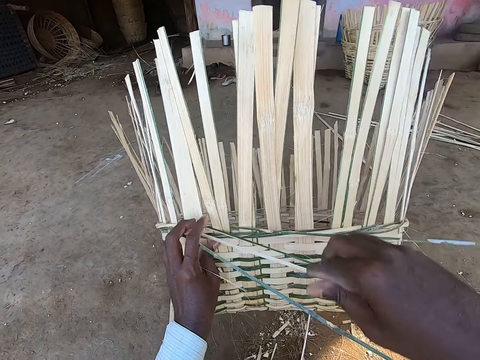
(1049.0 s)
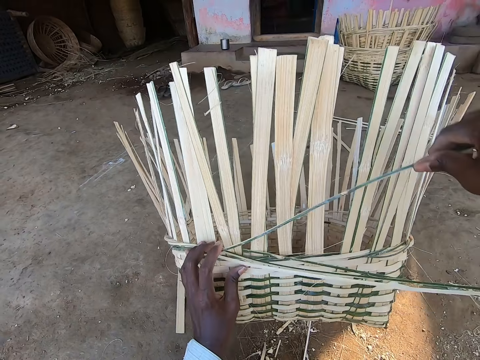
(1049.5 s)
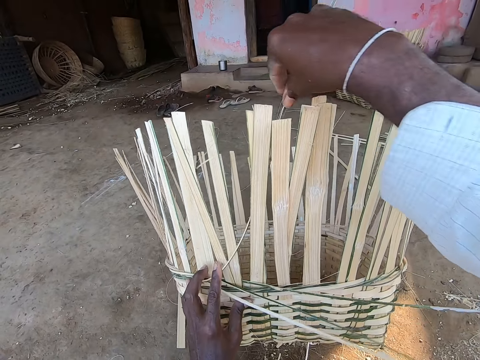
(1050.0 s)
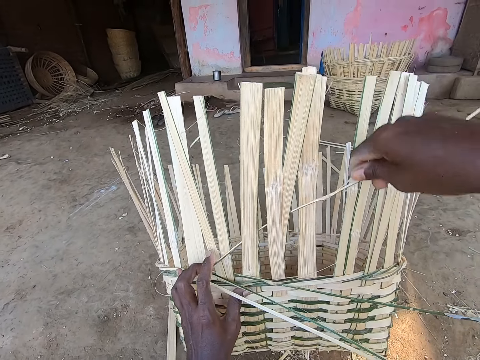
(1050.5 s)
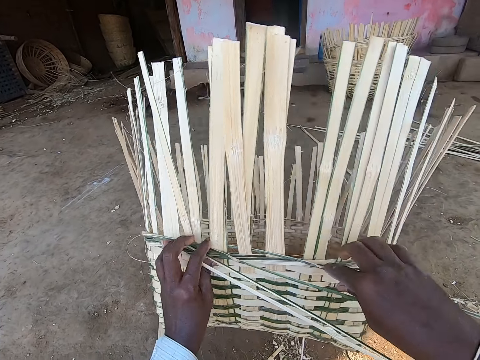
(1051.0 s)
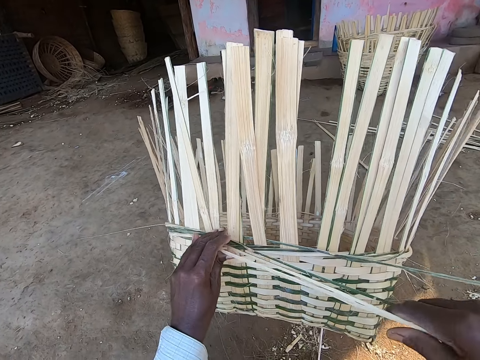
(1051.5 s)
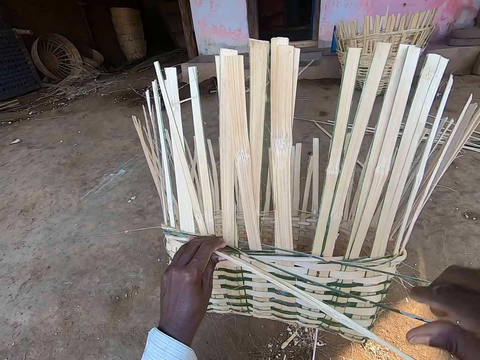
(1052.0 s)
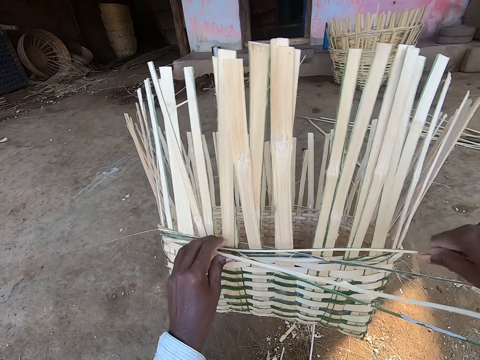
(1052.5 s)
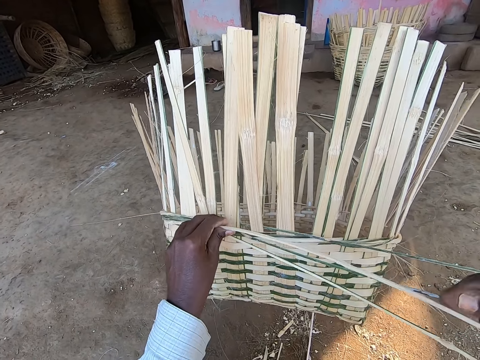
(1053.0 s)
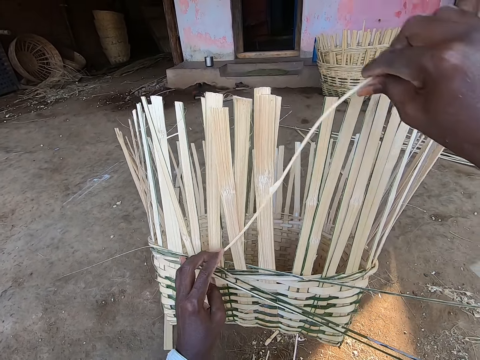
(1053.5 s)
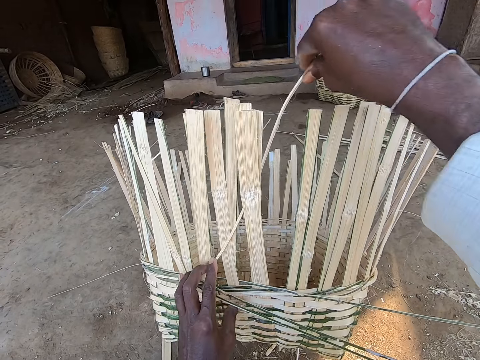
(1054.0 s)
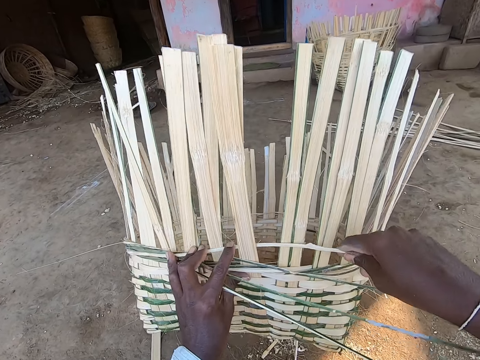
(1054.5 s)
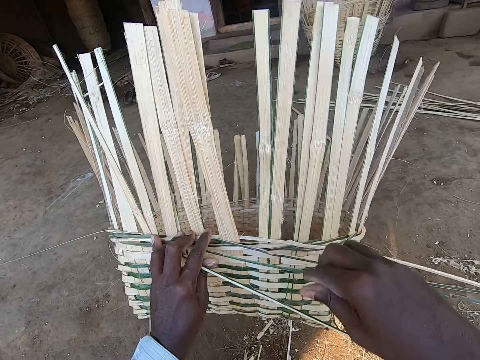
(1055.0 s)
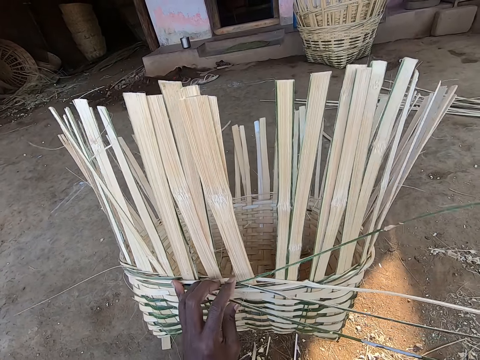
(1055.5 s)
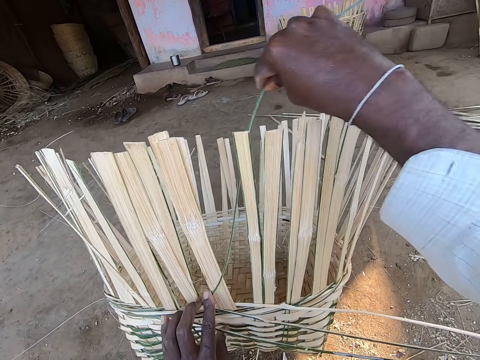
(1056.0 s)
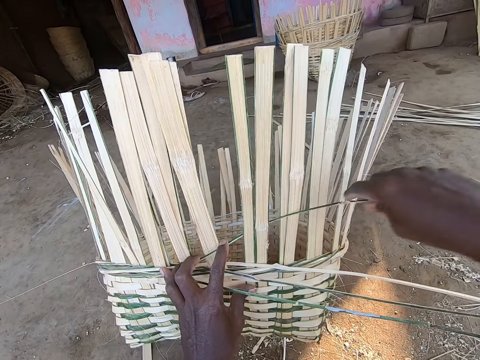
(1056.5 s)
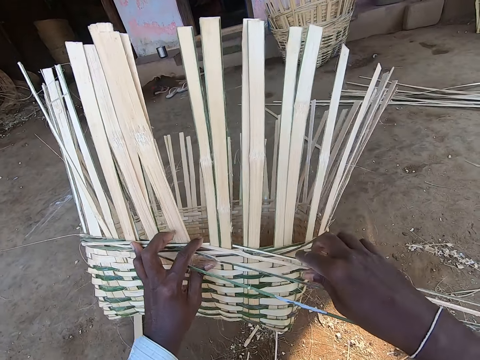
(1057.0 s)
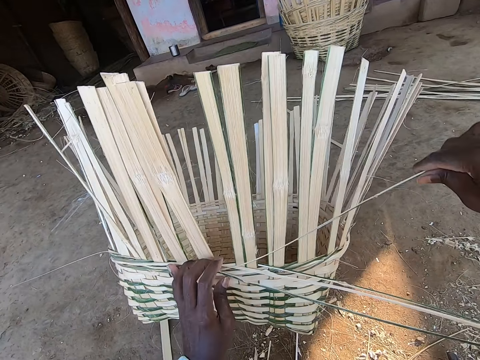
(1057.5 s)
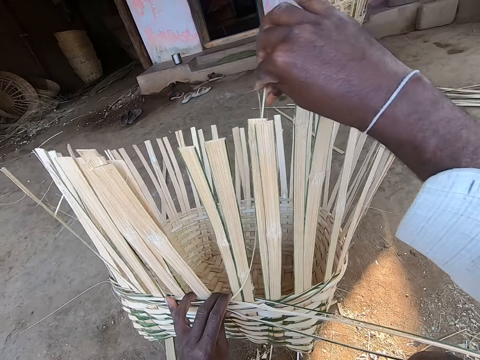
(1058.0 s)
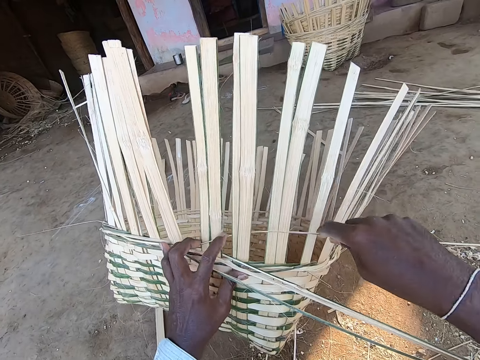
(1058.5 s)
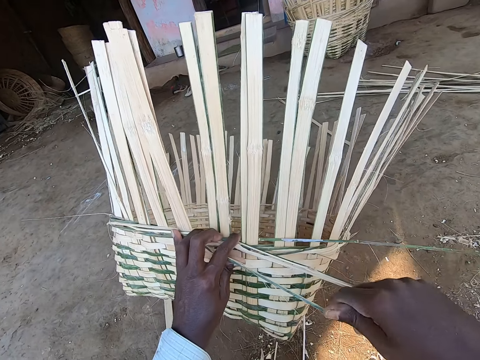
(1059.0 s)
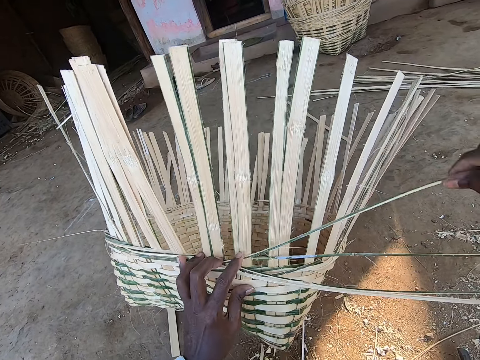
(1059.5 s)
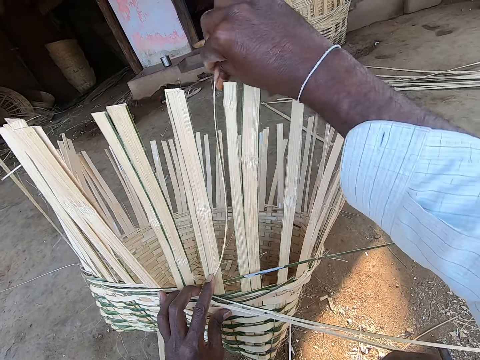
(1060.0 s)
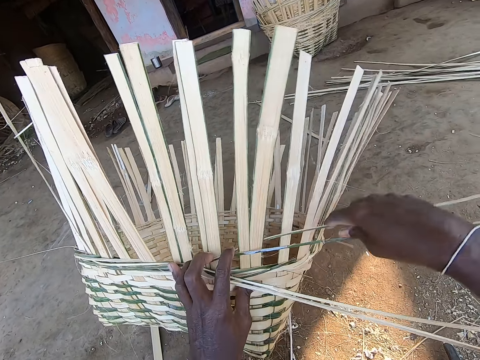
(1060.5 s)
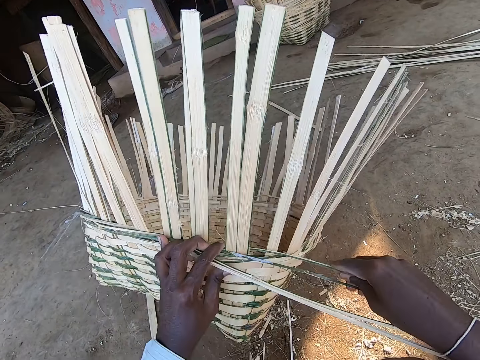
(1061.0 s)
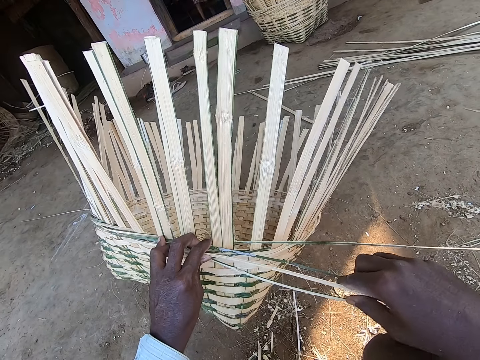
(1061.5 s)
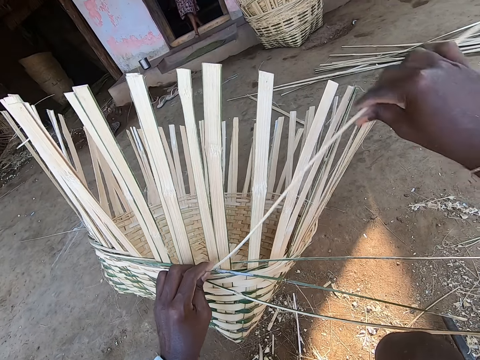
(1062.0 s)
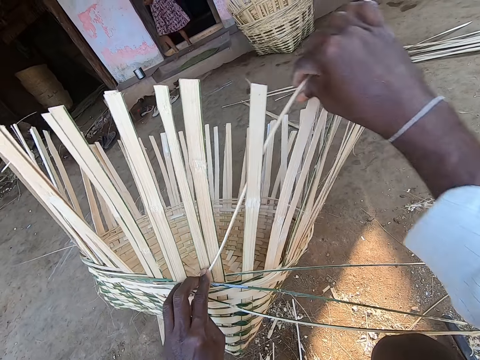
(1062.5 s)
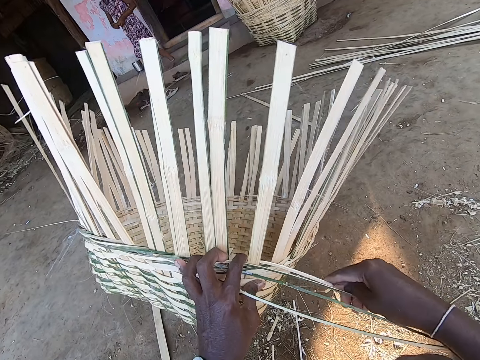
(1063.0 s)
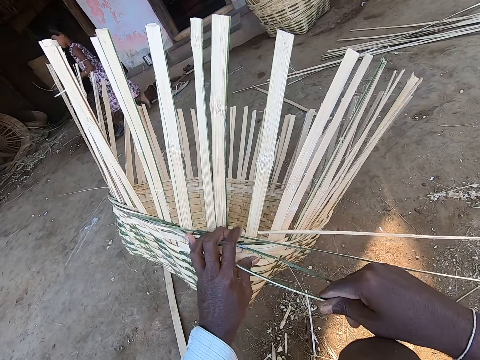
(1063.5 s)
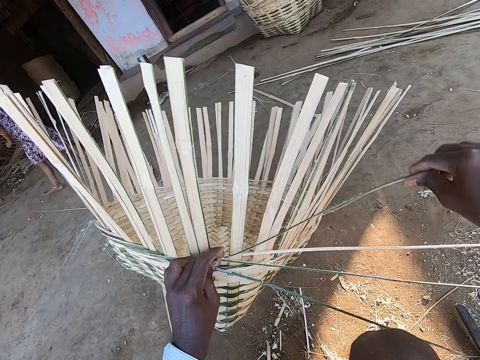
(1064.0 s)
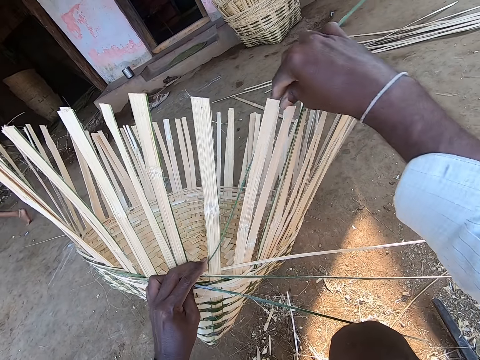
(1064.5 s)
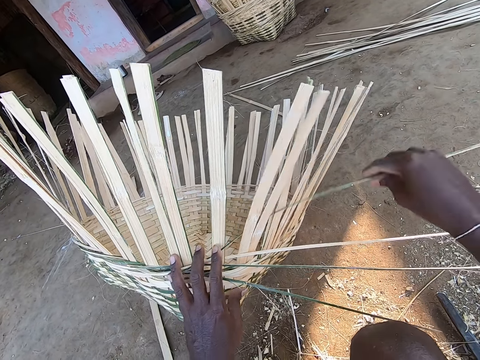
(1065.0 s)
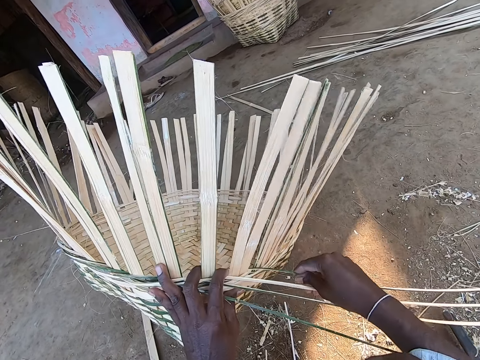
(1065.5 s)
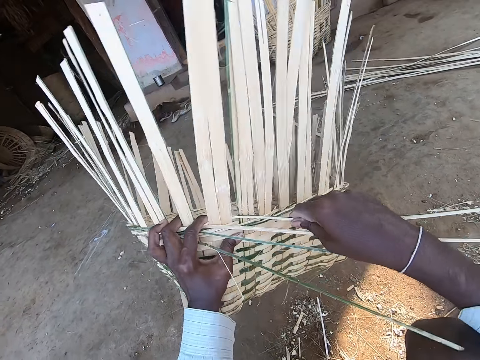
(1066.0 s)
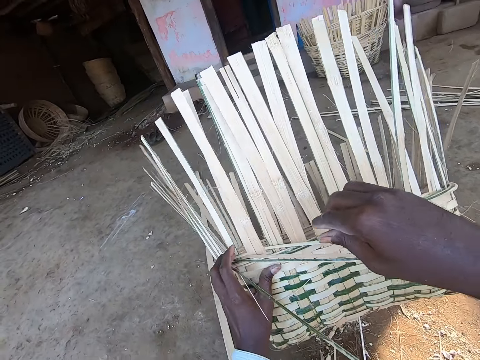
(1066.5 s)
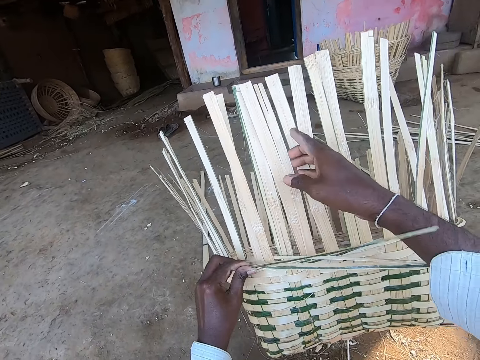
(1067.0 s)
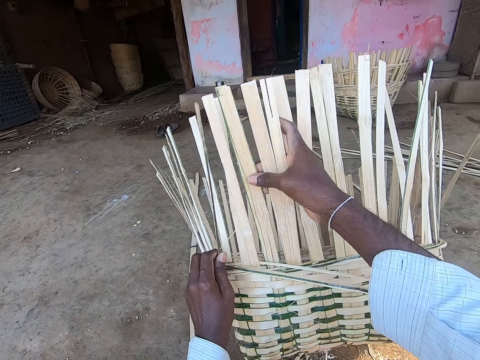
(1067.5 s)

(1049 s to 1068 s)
A girl walks down a stair of a house.

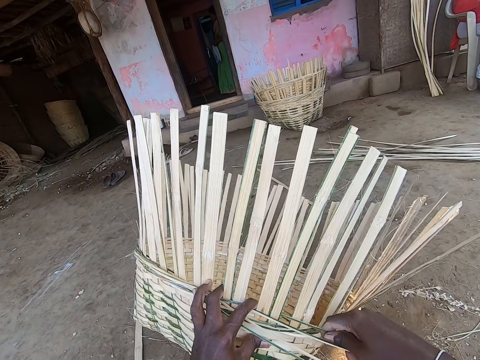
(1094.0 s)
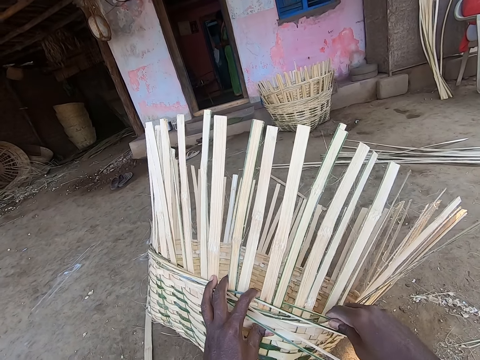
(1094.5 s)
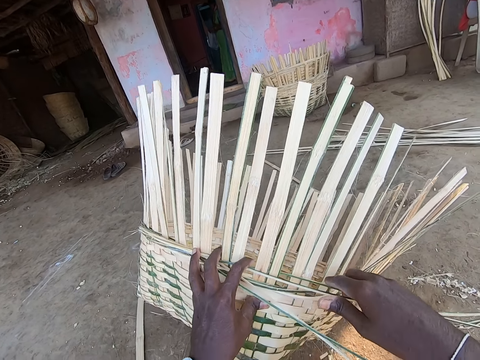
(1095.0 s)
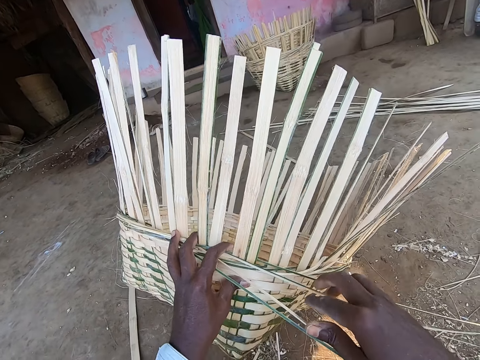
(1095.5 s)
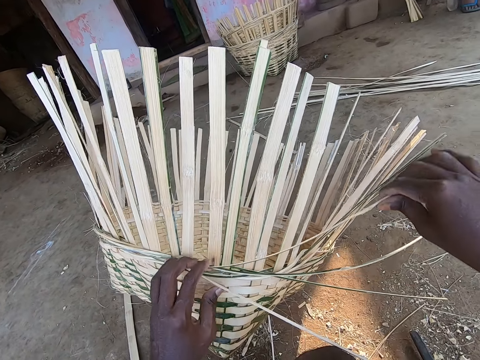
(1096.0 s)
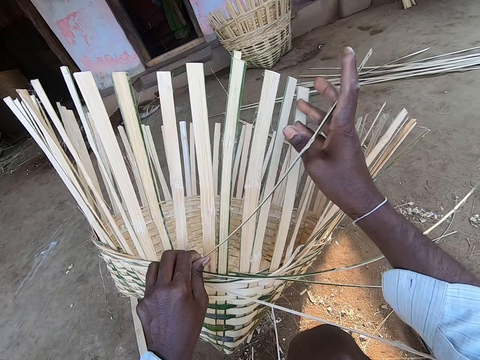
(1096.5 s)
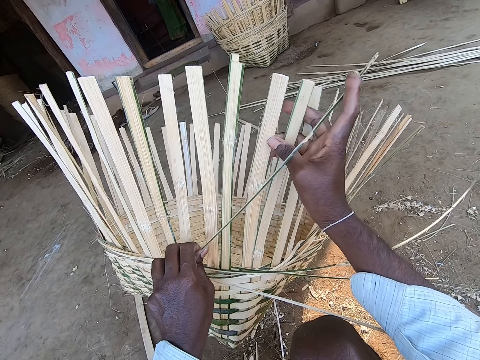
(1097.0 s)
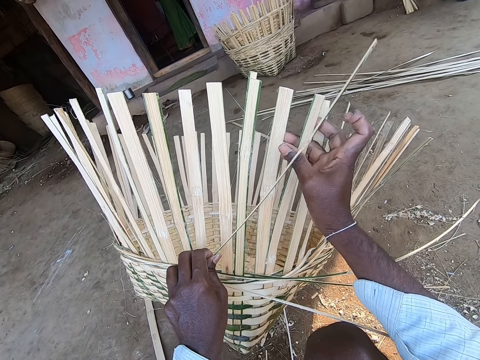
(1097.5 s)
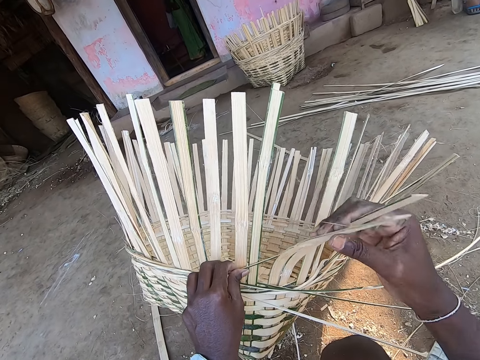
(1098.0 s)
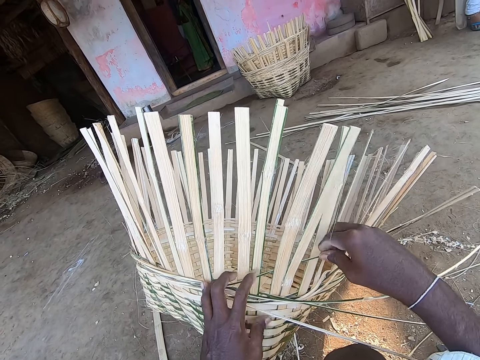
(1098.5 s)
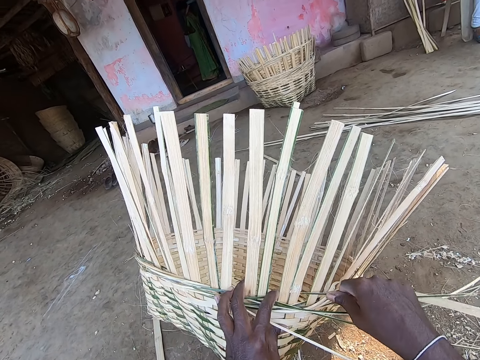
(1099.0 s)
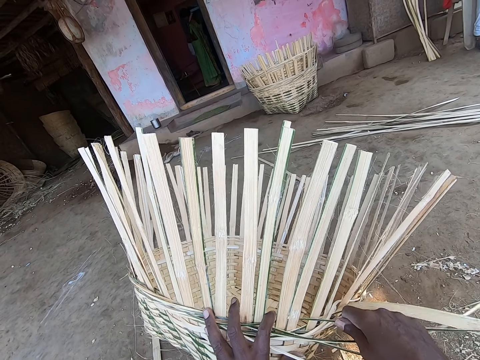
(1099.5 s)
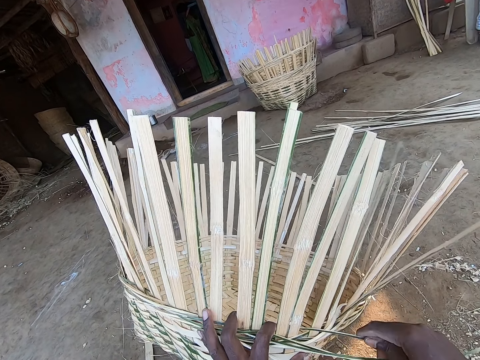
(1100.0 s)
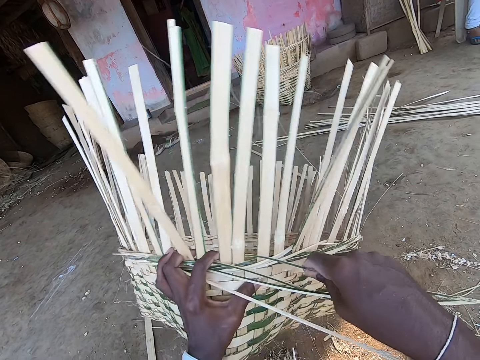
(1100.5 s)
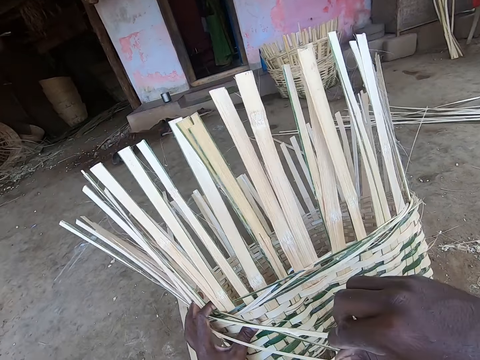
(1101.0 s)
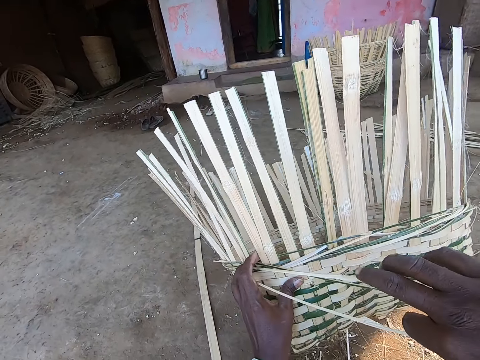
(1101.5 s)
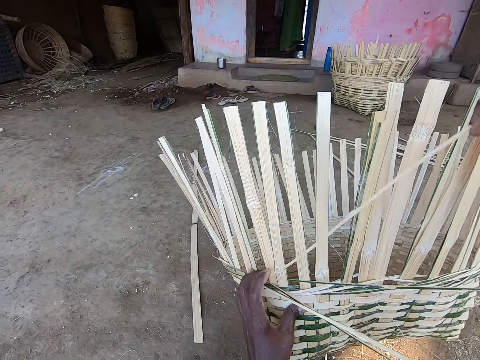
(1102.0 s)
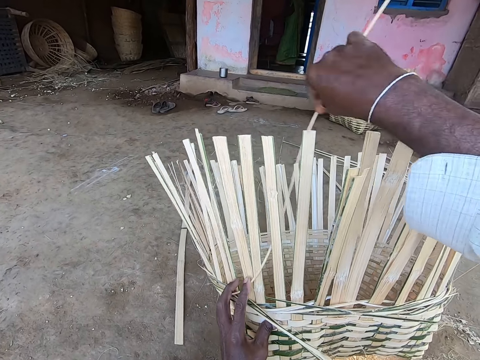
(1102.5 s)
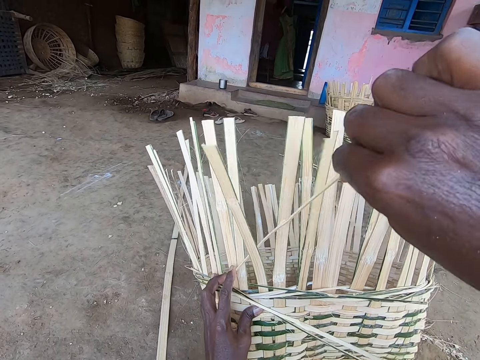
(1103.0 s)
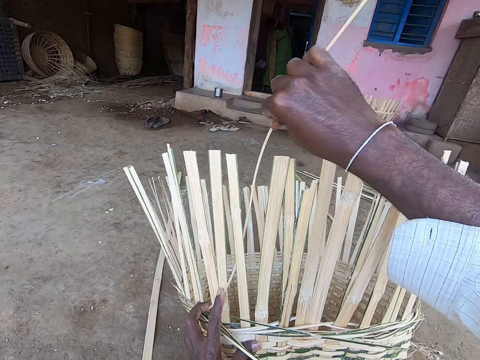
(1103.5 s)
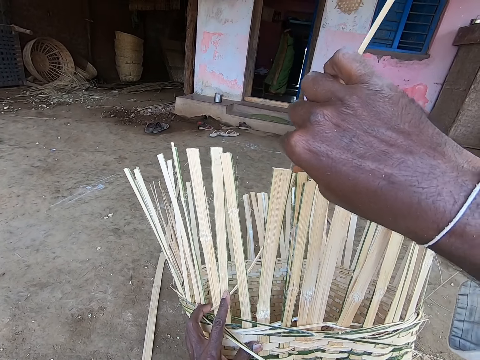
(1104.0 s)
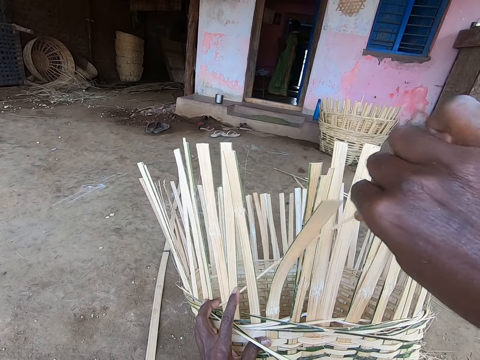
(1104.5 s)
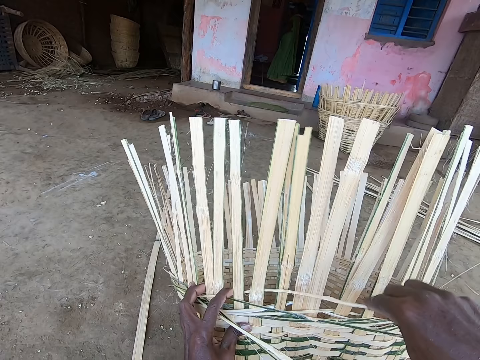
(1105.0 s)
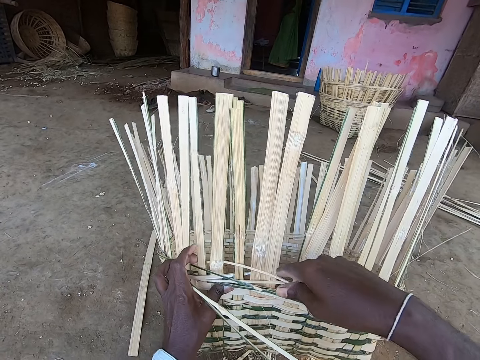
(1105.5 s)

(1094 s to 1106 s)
The camera wearer weaves the bamboo strip to the basket with both hands. They adjust the basket on the ground with both hands. They weave the bamboo strips to the basket with both hands.
